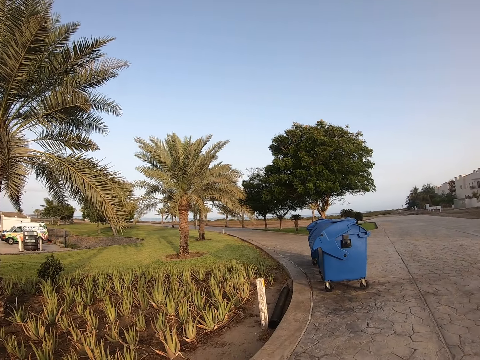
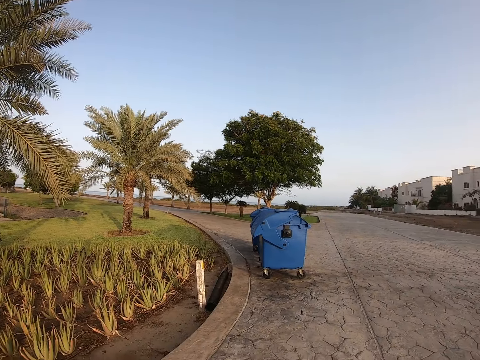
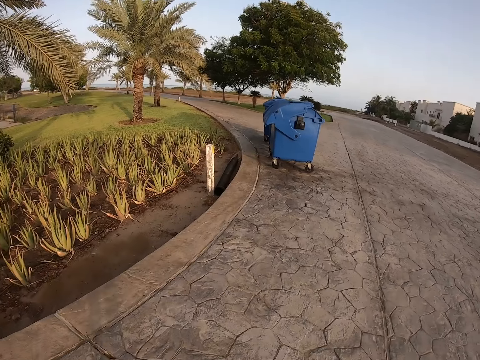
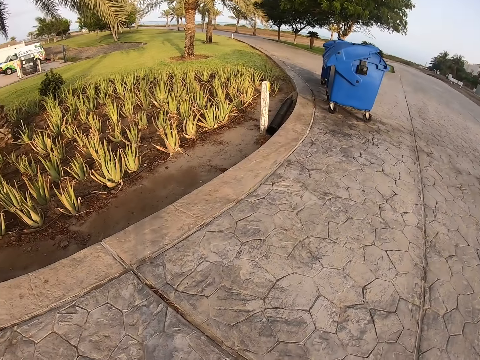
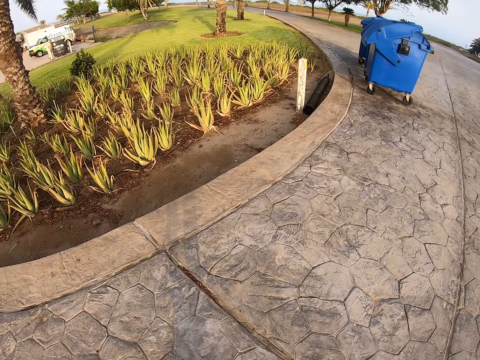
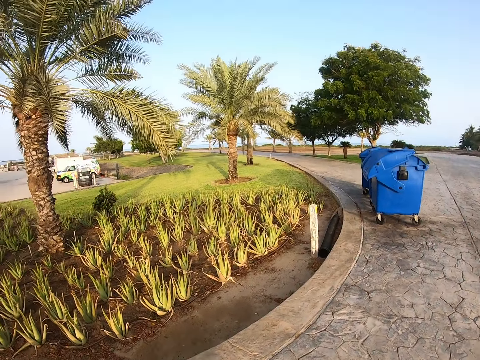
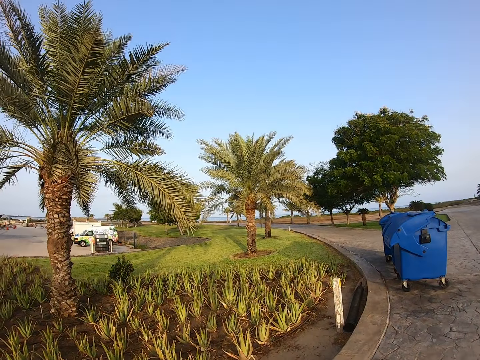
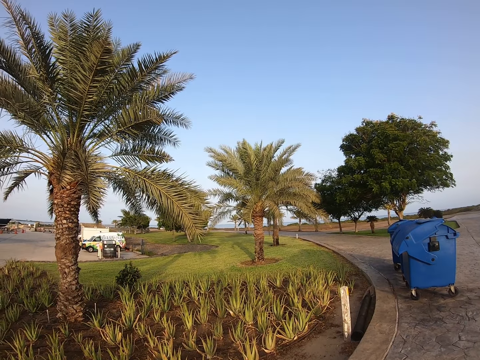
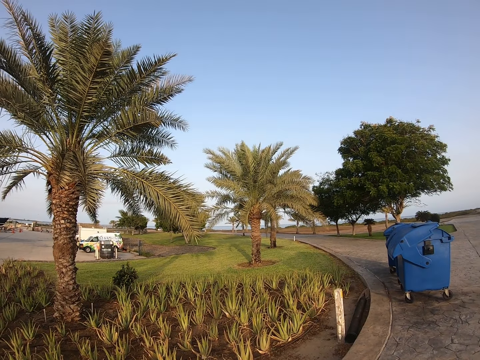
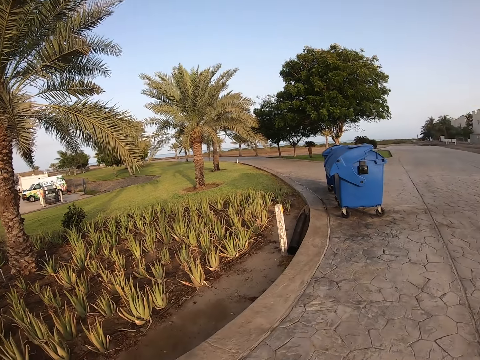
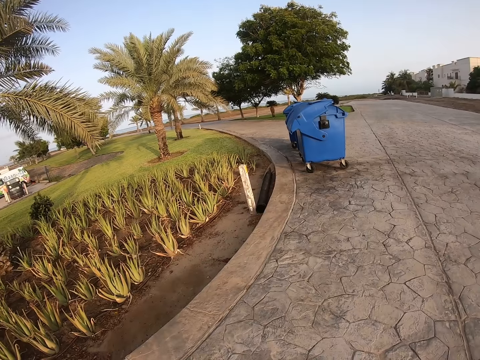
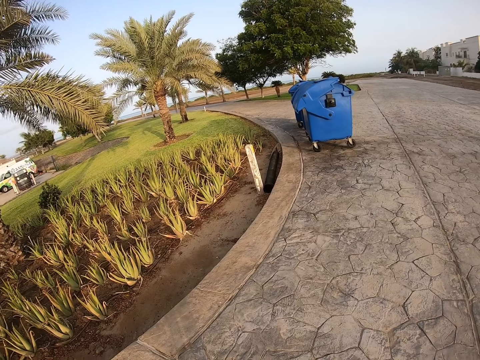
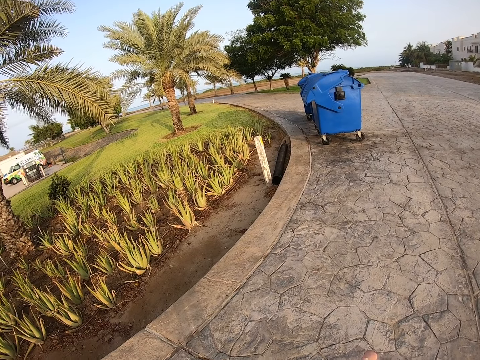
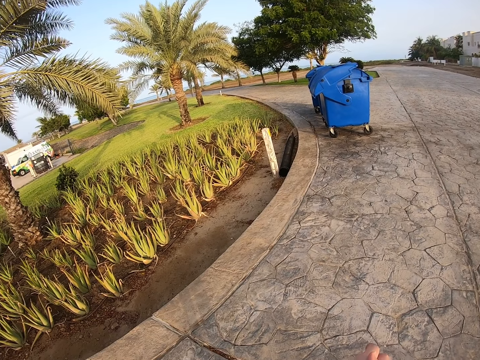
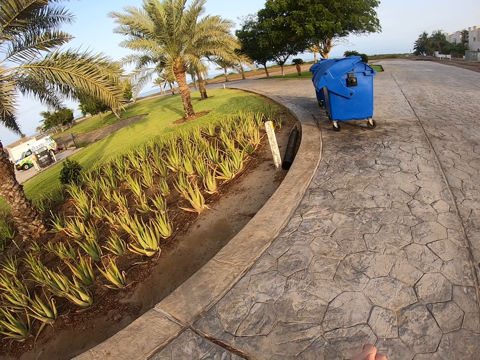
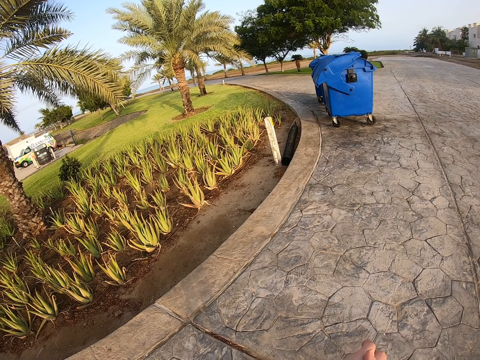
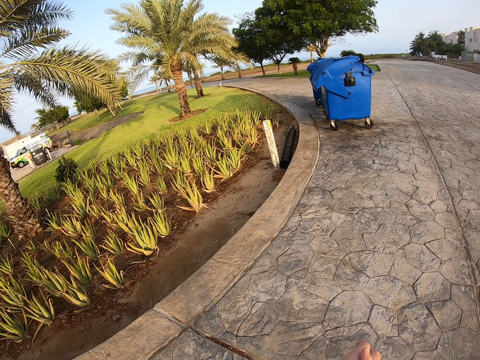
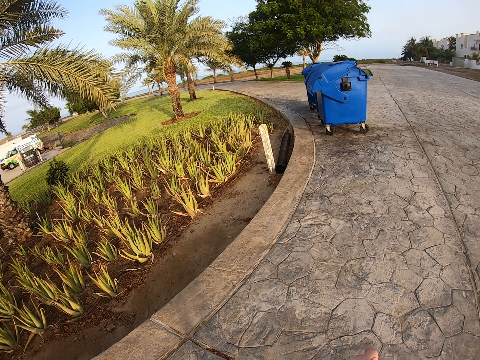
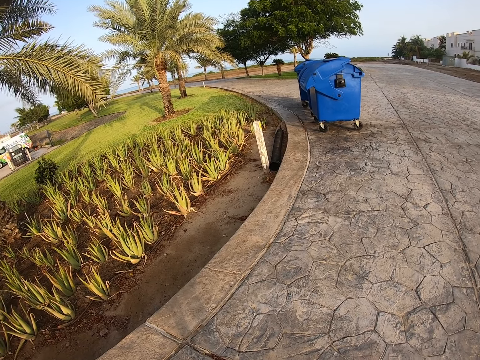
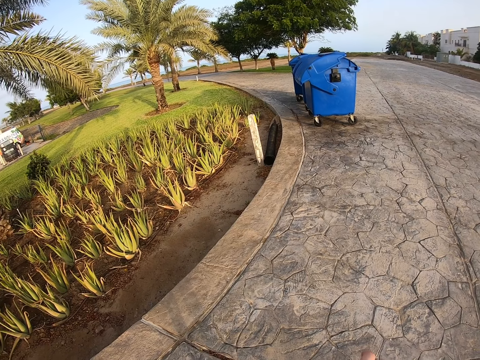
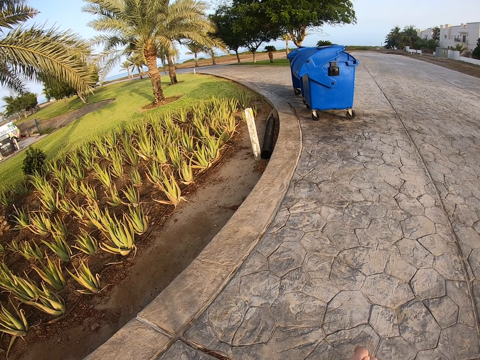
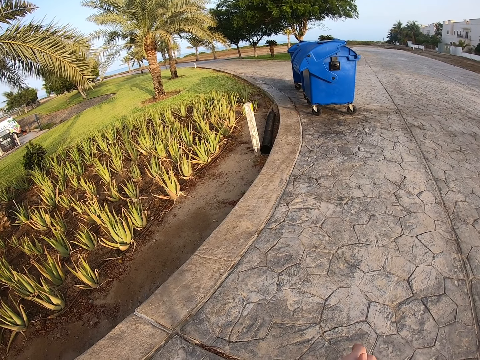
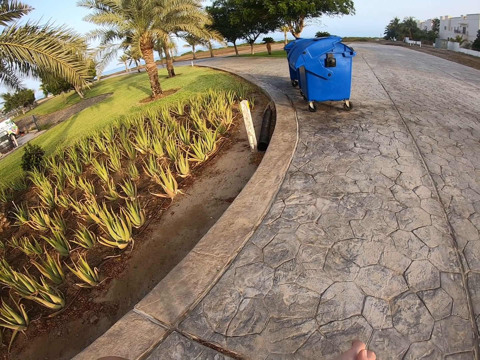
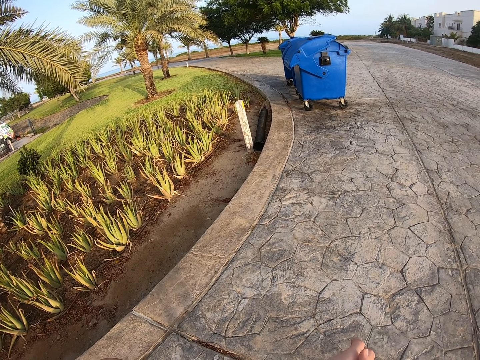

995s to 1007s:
The camera wearer looks around.

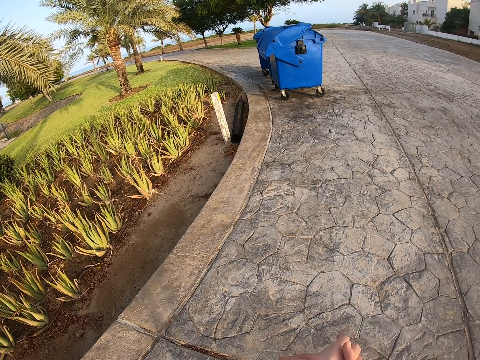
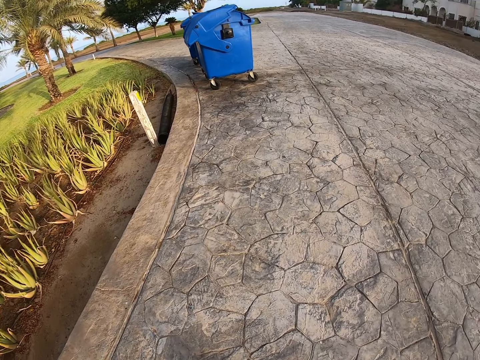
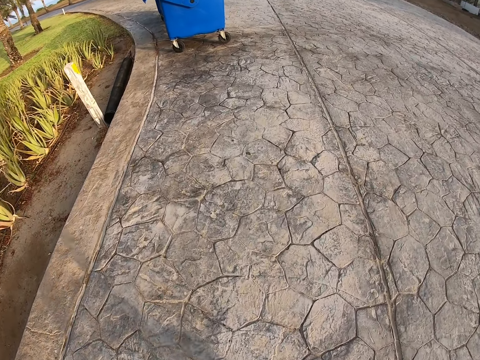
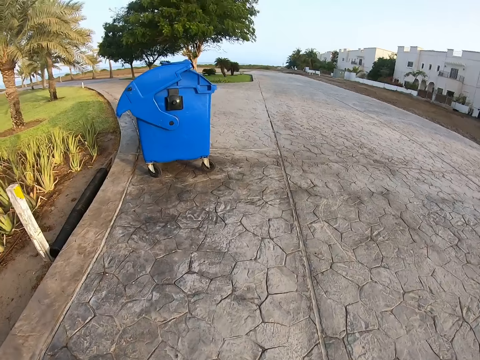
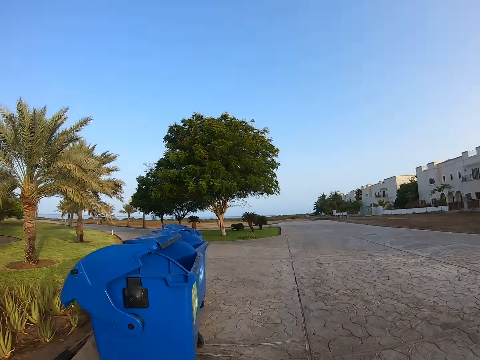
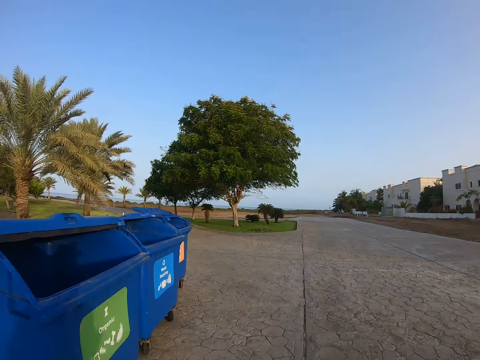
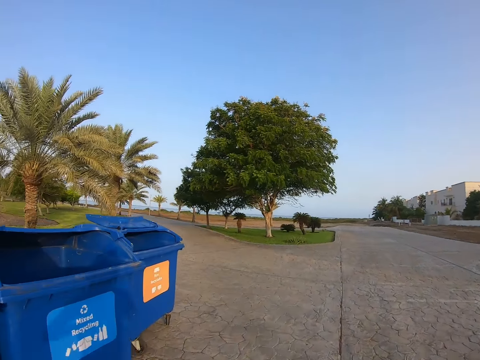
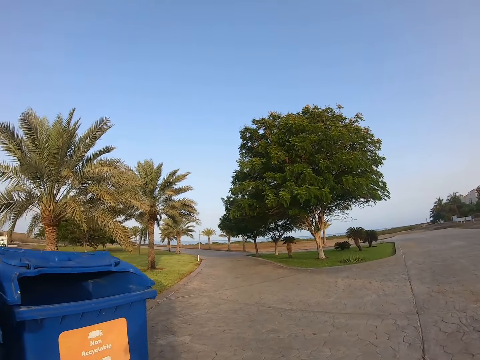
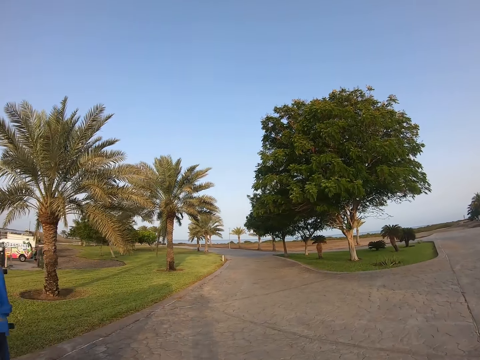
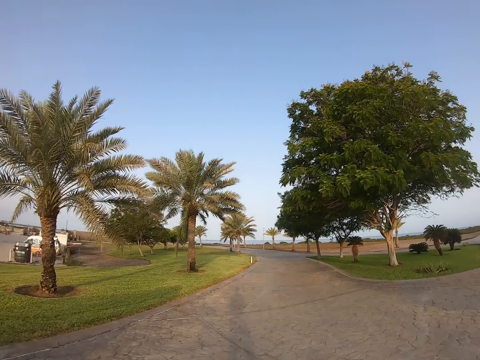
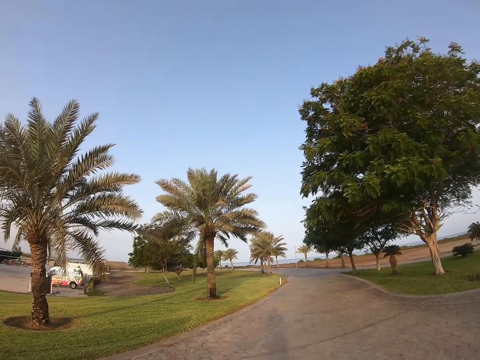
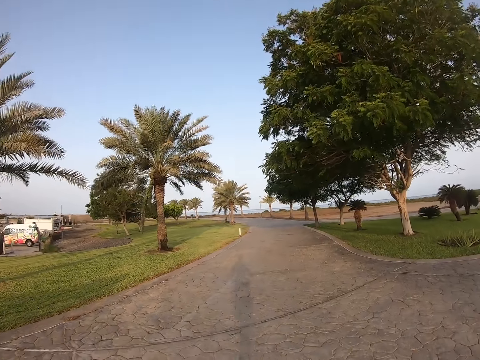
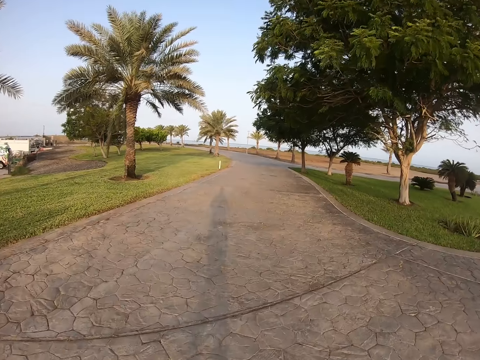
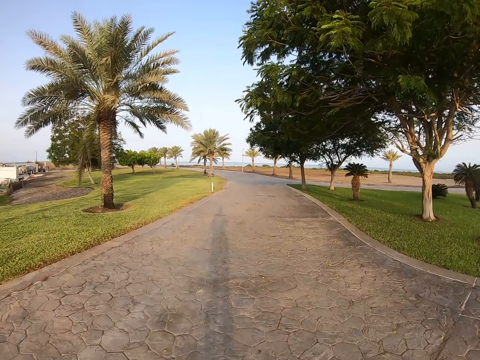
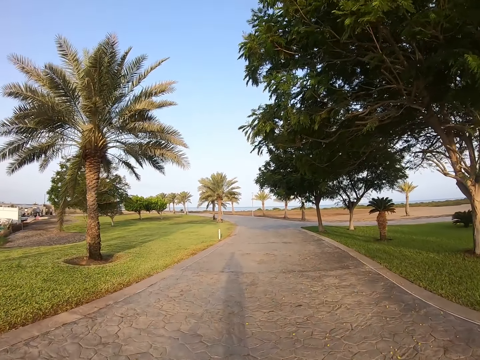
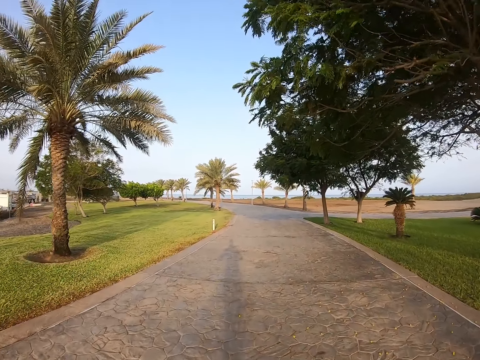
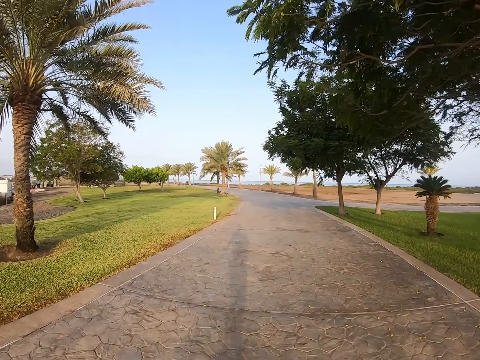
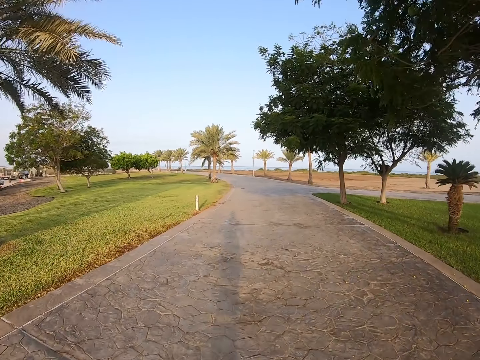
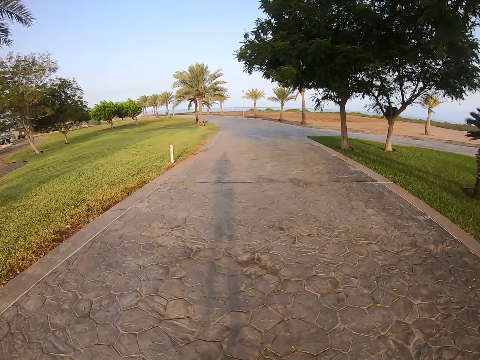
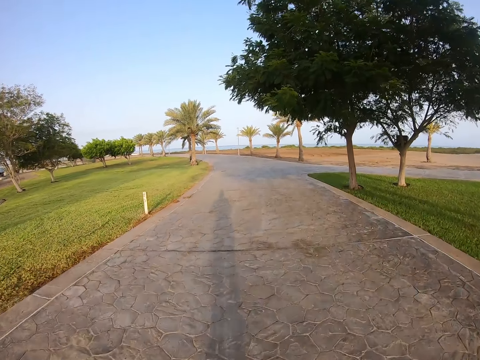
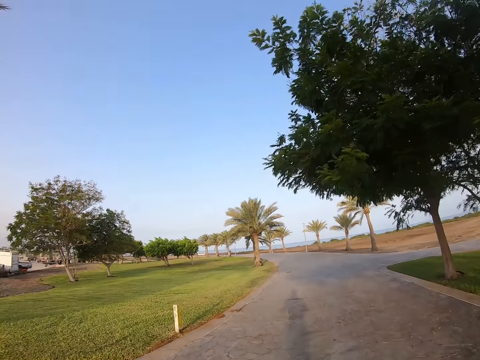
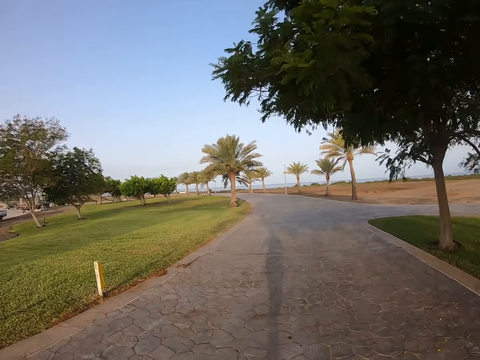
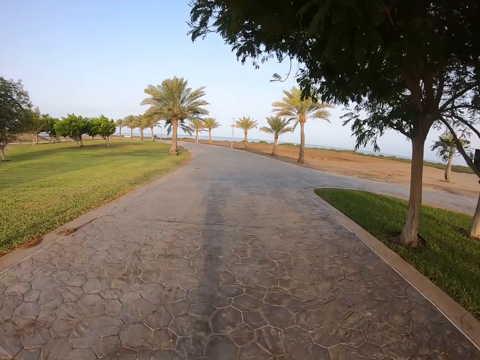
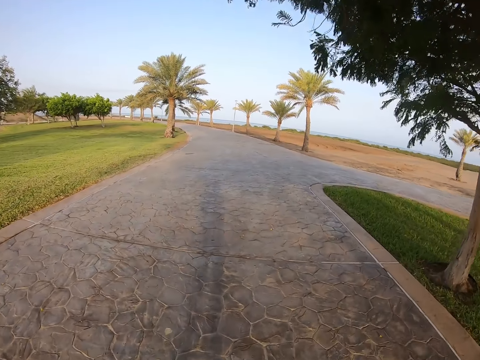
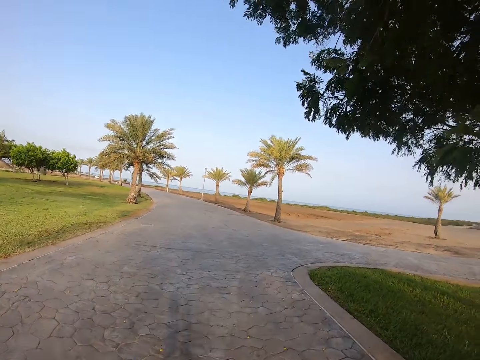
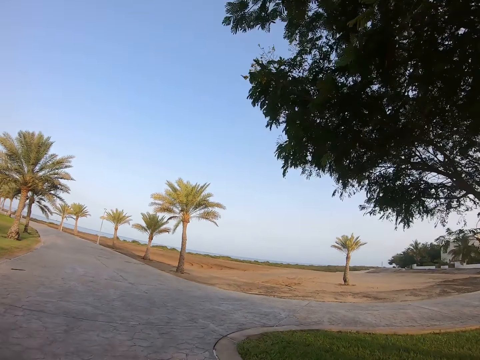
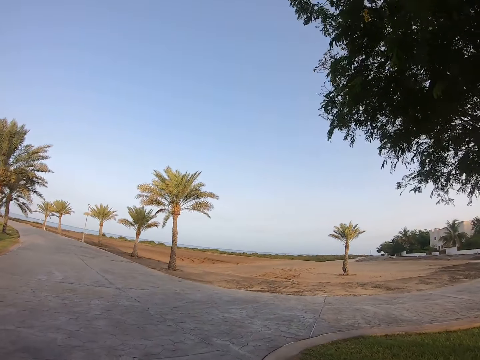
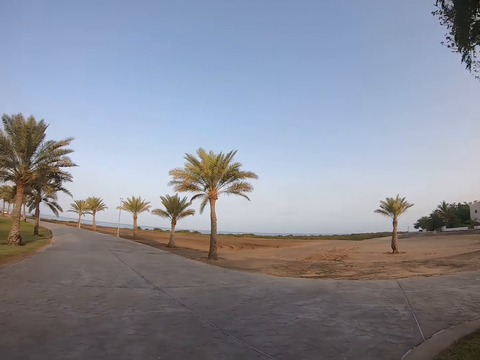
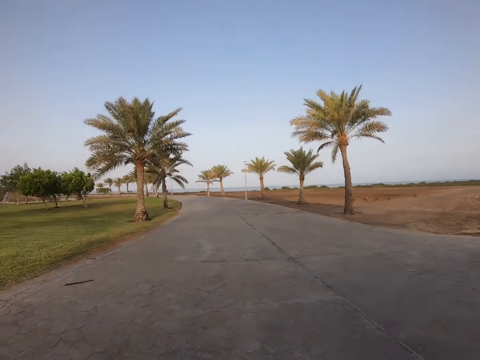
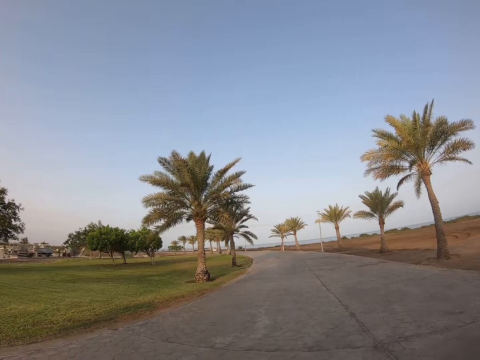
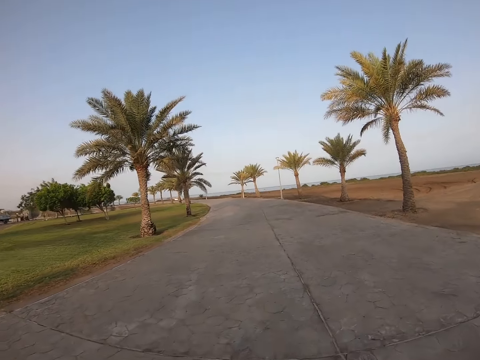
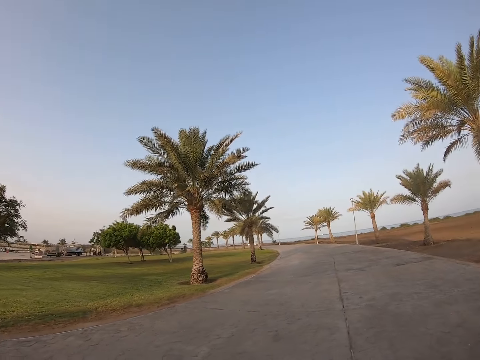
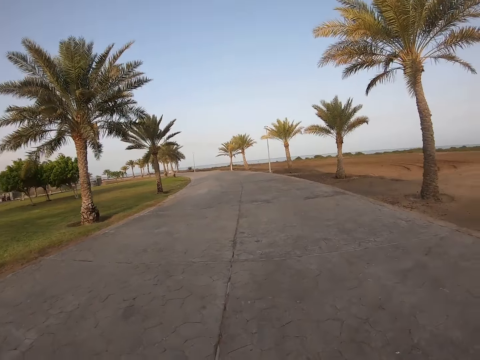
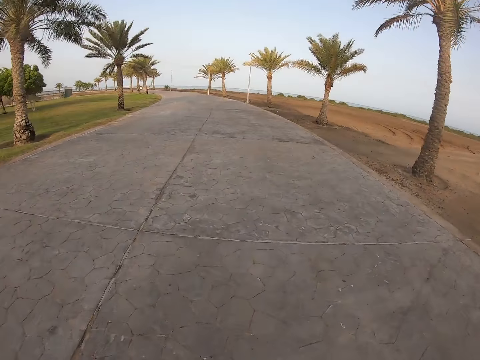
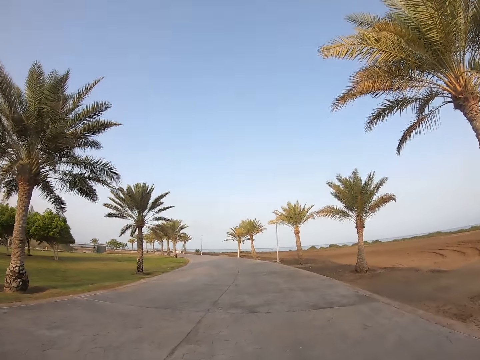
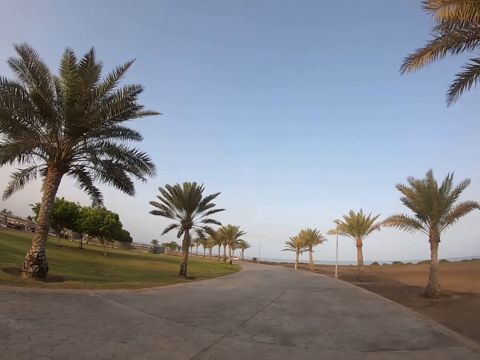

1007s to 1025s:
The camera wearer runs on the road. They look around. They run on the road. They look around. They run on the road. They look around.
